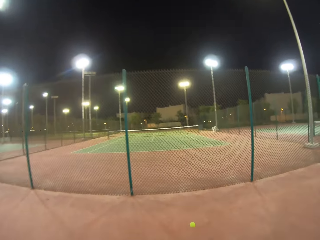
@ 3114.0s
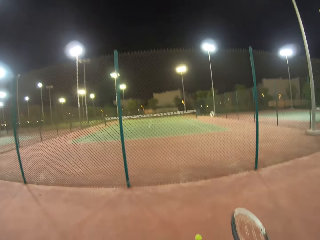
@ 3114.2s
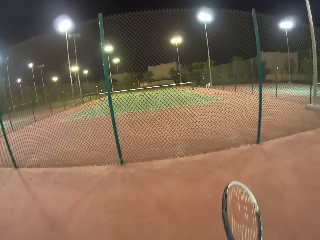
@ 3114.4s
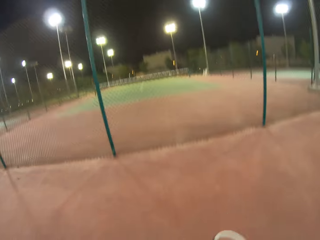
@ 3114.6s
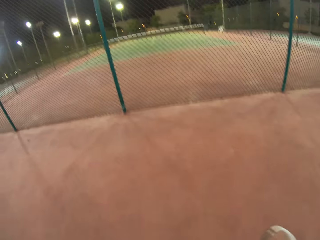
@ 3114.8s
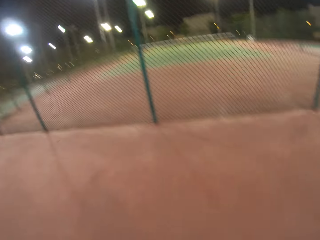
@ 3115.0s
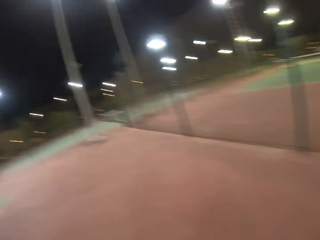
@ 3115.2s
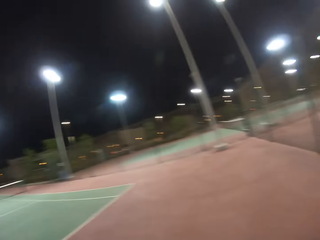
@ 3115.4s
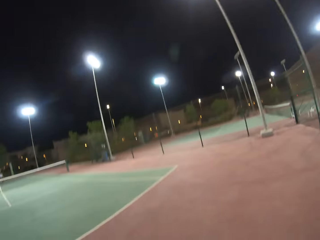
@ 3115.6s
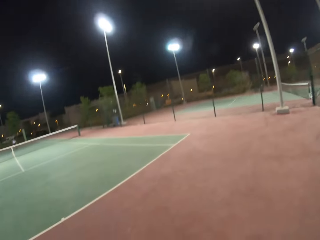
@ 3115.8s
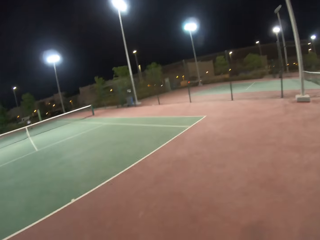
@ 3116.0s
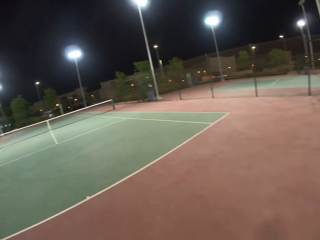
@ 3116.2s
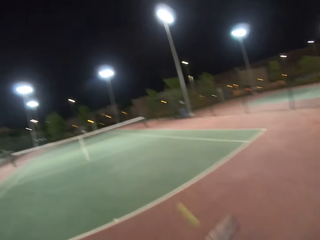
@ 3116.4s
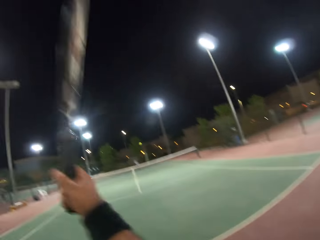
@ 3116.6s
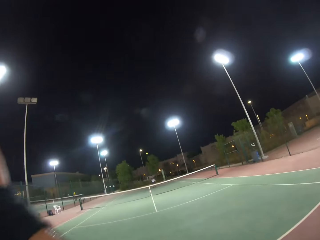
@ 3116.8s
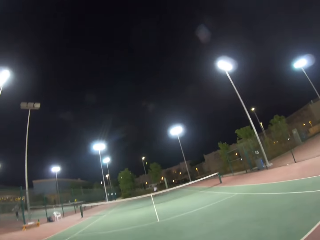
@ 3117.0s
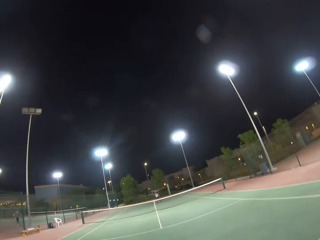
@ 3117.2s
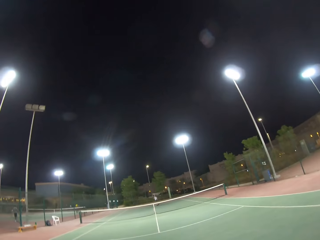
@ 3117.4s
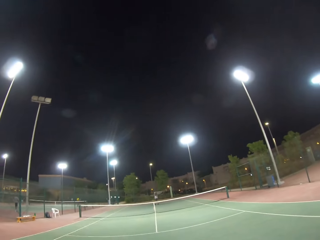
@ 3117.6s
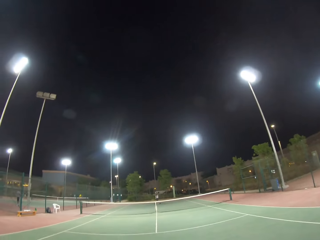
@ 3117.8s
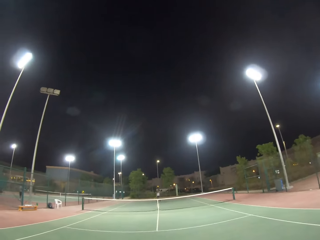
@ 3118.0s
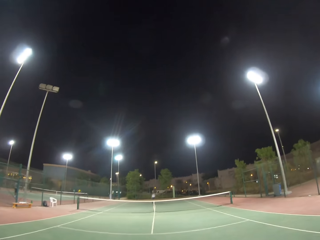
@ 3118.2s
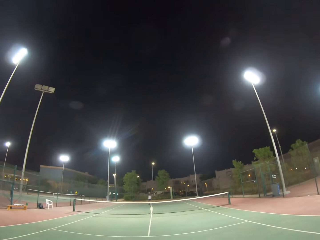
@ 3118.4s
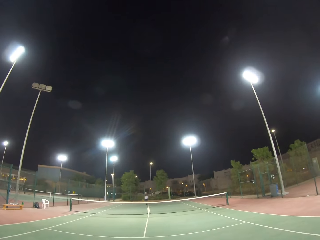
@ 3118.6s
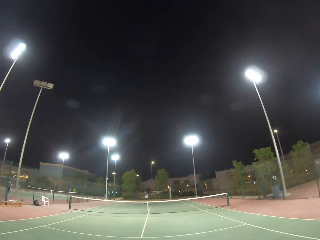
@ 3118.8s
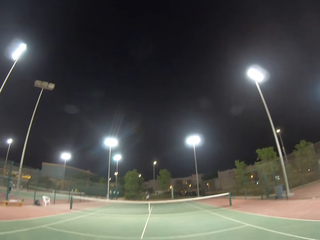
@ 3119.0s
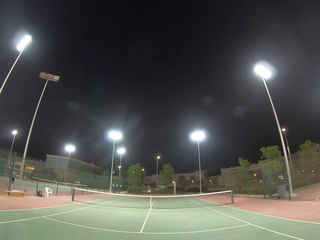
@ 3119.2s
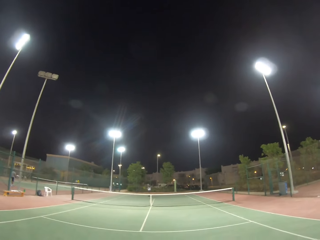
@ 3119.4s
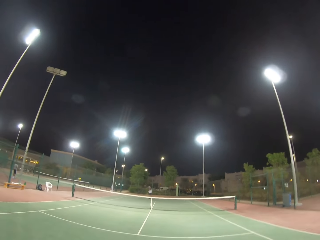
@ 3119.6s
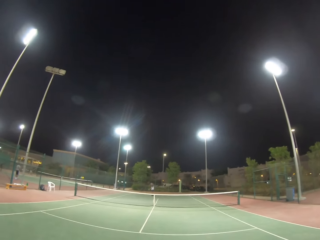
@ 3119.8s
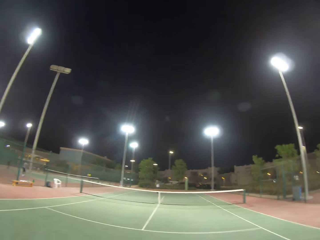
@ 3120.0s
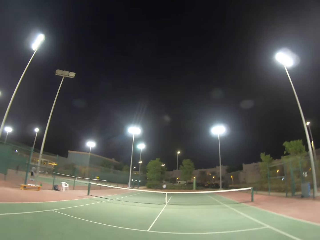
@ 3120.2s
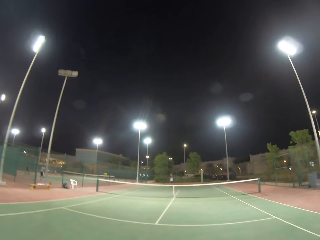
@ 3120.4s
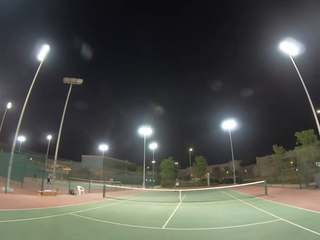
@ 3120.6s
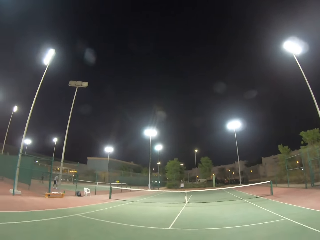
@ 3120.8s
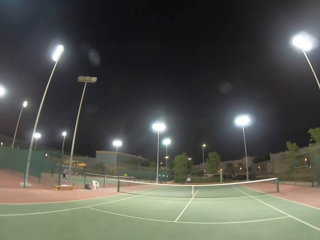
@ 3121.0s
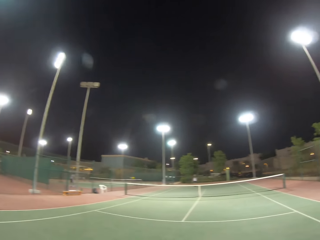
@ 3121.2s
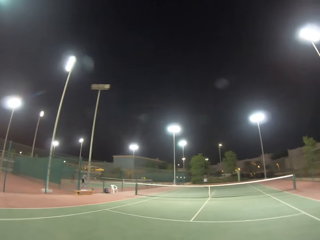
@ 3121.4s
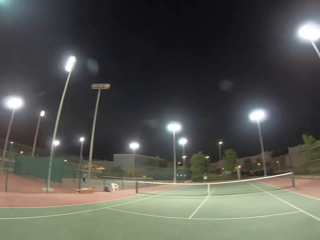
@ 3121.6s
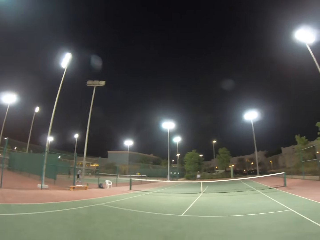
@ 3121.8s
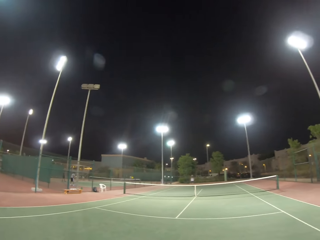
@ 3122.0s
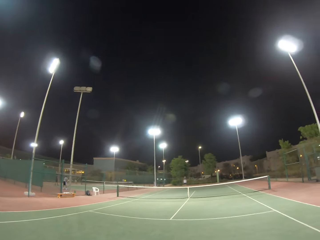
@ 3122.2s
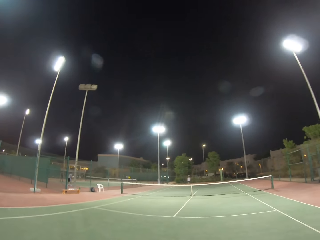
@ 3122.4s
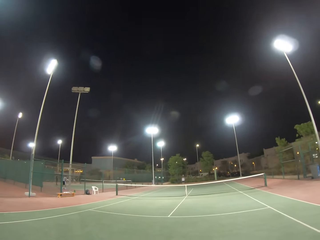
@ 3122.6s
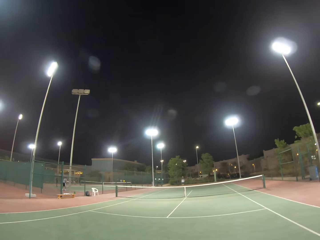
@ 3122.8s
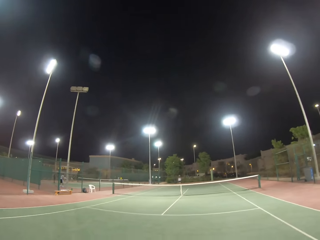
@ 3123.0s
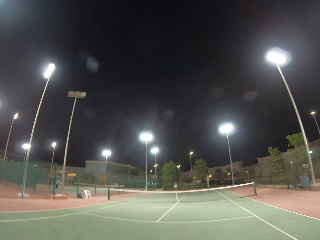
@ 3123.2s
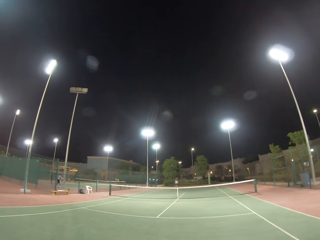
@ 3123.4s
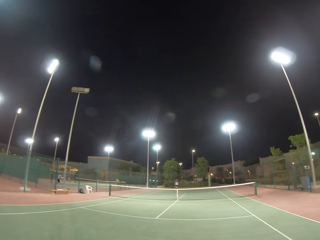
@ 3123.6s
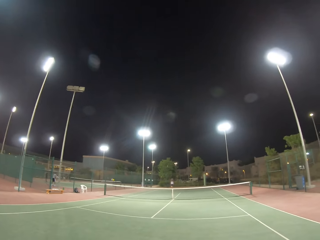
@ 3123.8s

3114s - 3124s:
The camera wearer hits the ball with the racket.

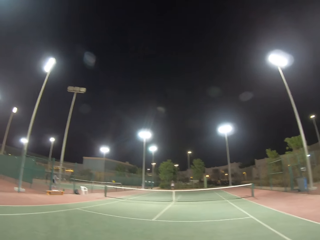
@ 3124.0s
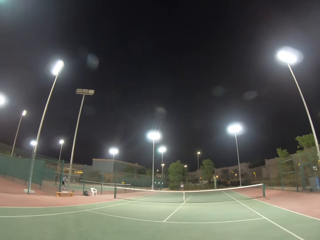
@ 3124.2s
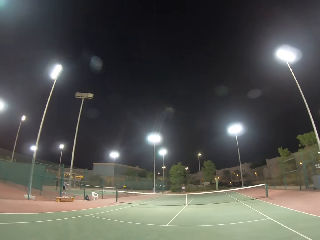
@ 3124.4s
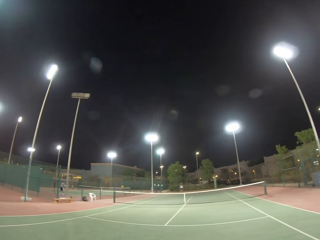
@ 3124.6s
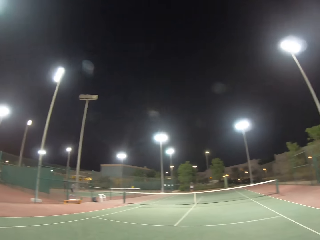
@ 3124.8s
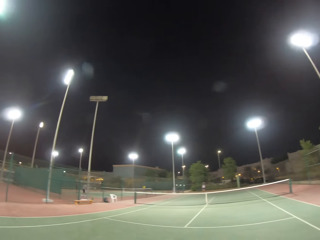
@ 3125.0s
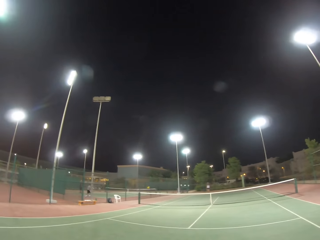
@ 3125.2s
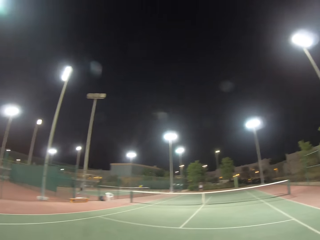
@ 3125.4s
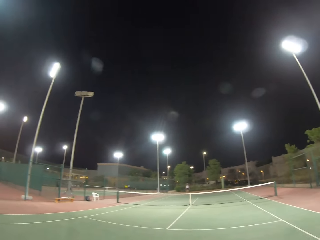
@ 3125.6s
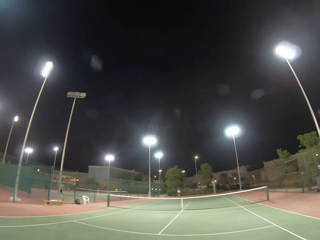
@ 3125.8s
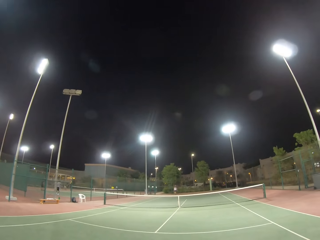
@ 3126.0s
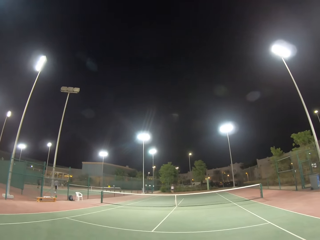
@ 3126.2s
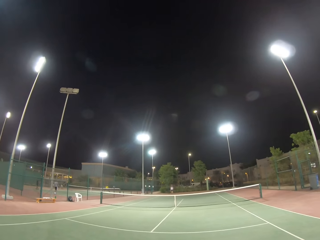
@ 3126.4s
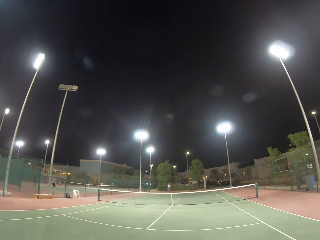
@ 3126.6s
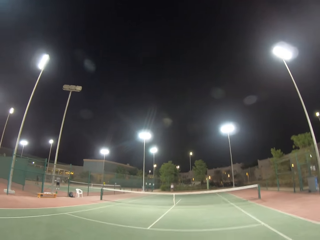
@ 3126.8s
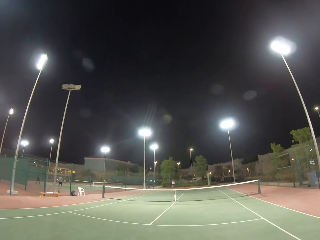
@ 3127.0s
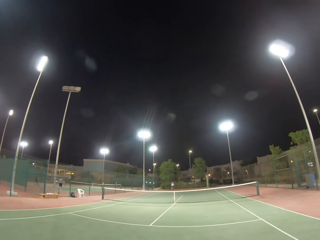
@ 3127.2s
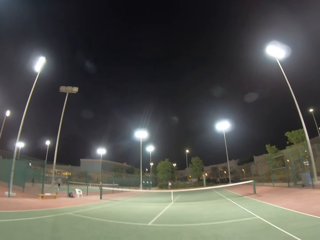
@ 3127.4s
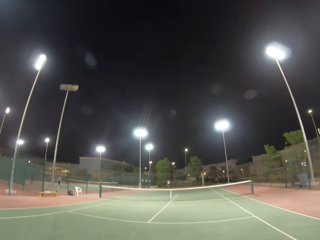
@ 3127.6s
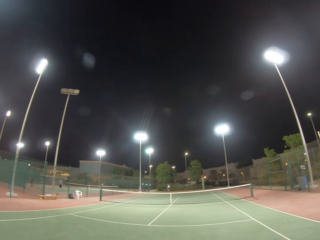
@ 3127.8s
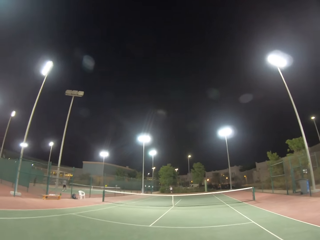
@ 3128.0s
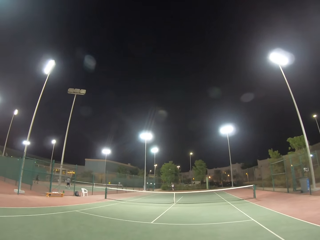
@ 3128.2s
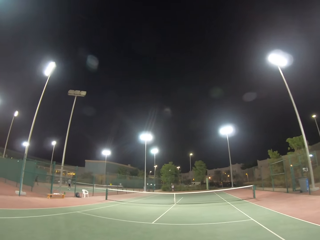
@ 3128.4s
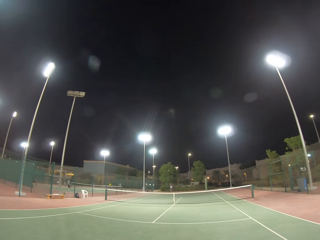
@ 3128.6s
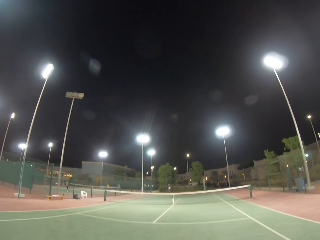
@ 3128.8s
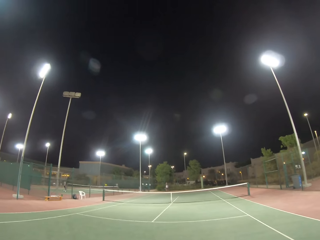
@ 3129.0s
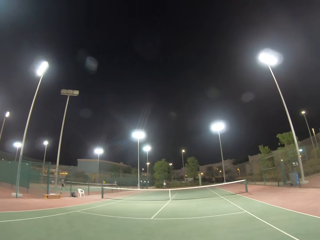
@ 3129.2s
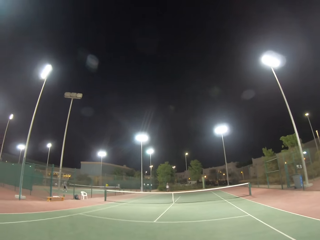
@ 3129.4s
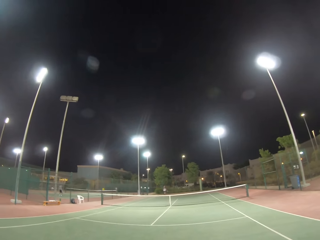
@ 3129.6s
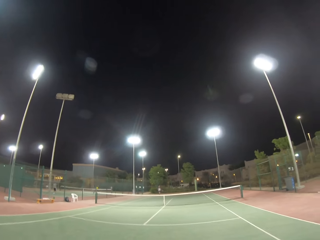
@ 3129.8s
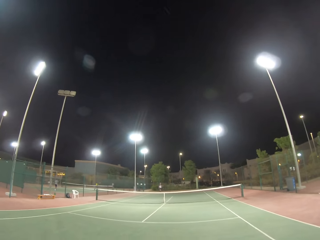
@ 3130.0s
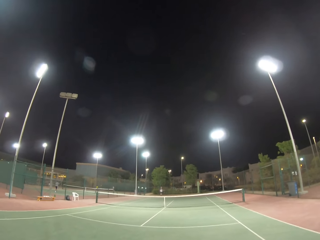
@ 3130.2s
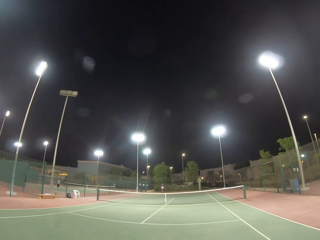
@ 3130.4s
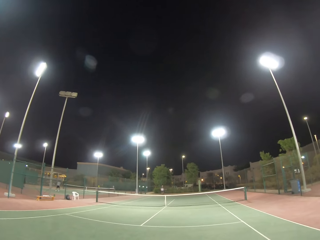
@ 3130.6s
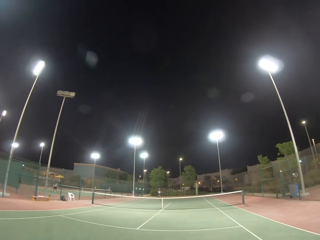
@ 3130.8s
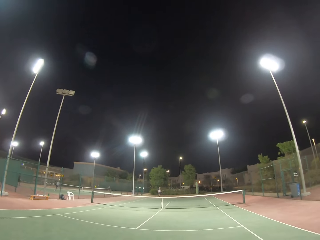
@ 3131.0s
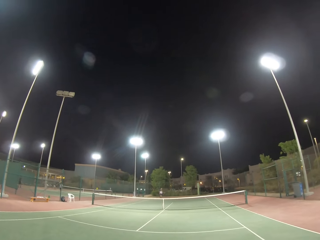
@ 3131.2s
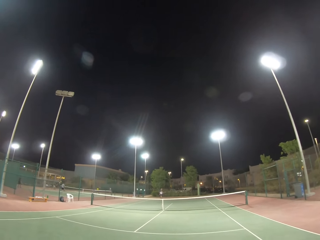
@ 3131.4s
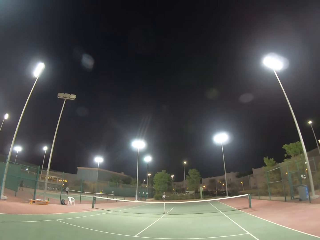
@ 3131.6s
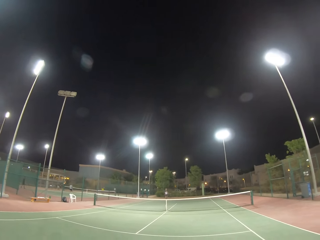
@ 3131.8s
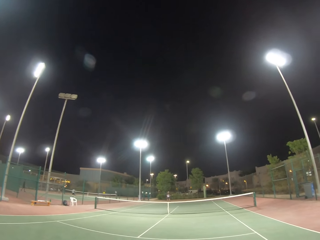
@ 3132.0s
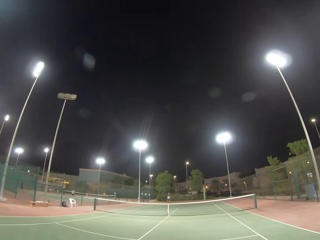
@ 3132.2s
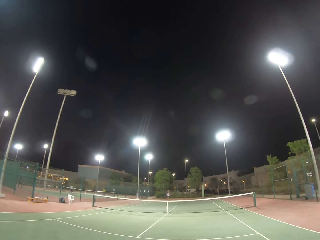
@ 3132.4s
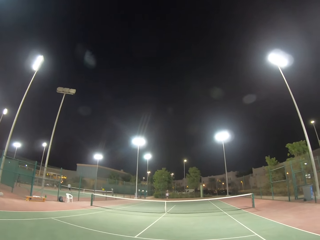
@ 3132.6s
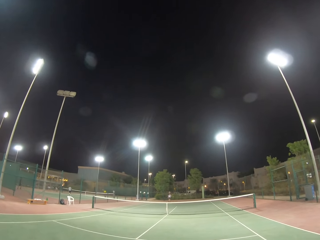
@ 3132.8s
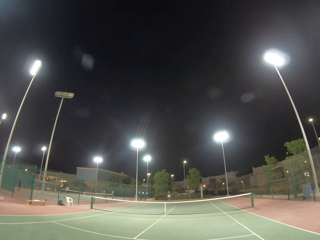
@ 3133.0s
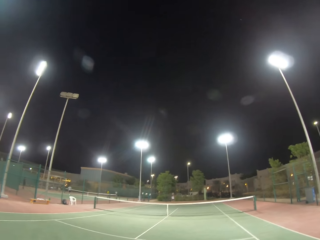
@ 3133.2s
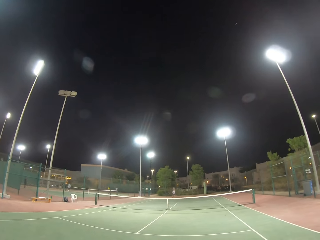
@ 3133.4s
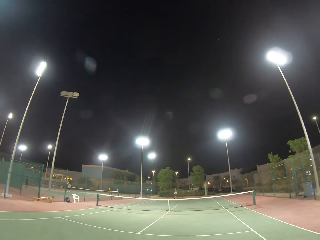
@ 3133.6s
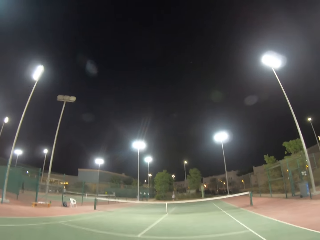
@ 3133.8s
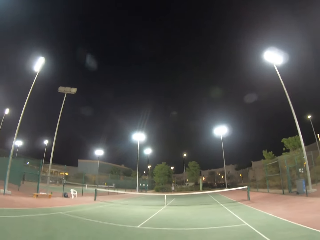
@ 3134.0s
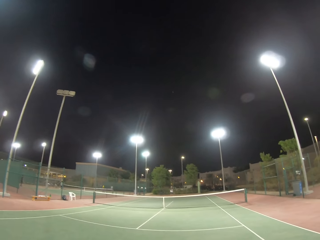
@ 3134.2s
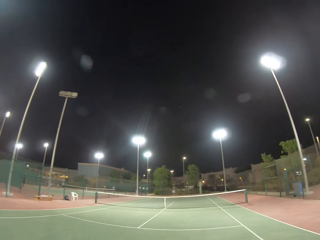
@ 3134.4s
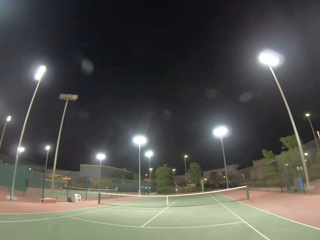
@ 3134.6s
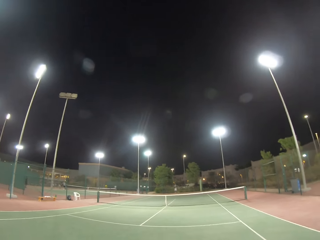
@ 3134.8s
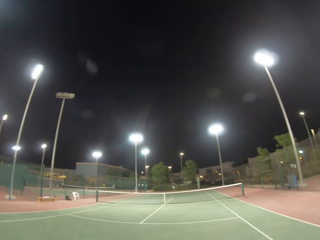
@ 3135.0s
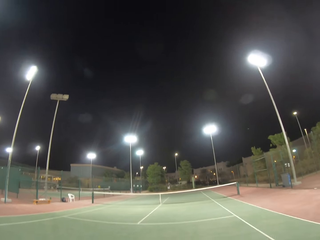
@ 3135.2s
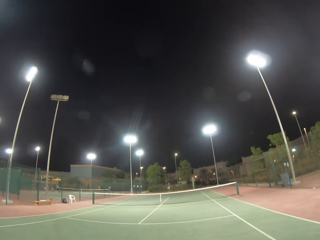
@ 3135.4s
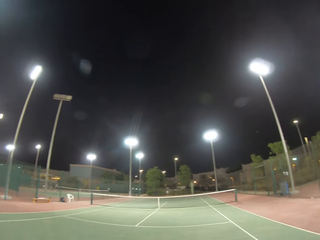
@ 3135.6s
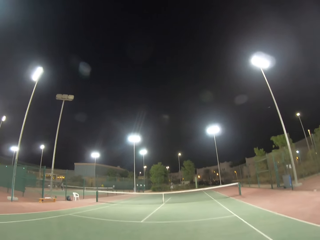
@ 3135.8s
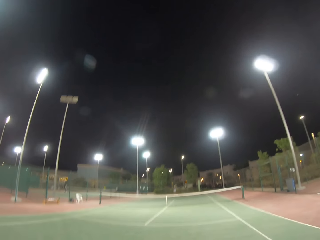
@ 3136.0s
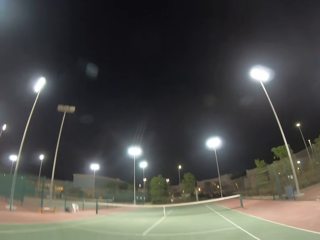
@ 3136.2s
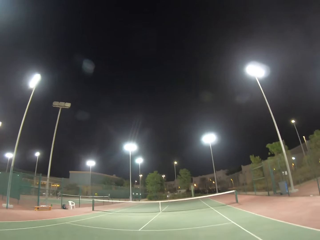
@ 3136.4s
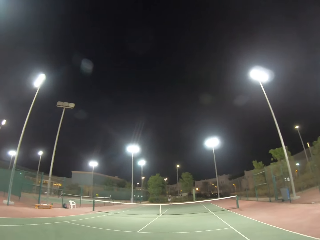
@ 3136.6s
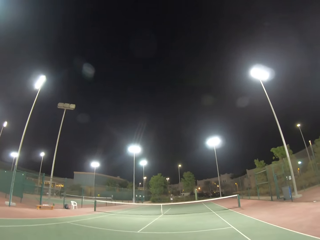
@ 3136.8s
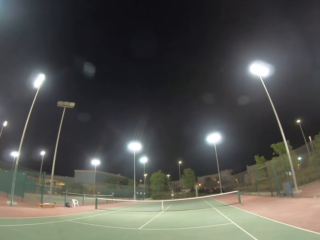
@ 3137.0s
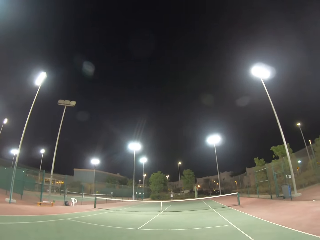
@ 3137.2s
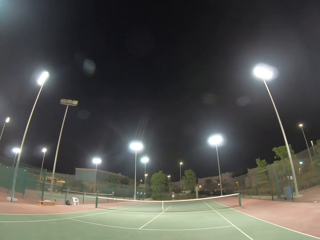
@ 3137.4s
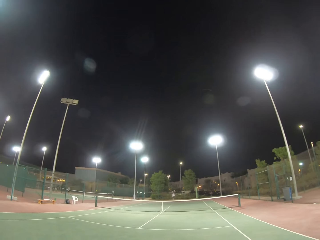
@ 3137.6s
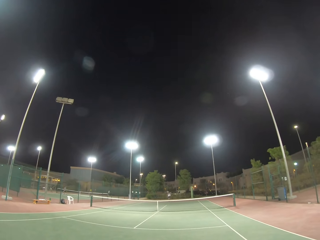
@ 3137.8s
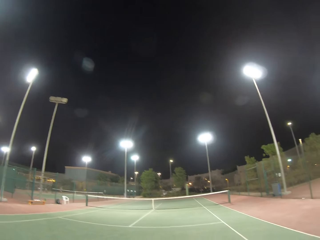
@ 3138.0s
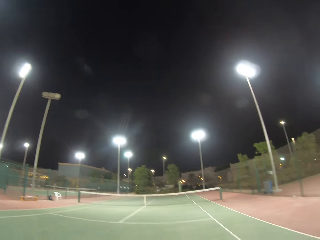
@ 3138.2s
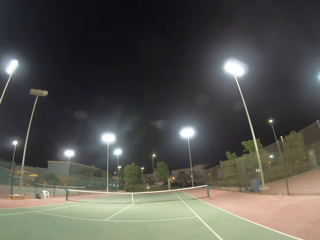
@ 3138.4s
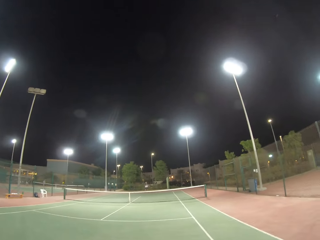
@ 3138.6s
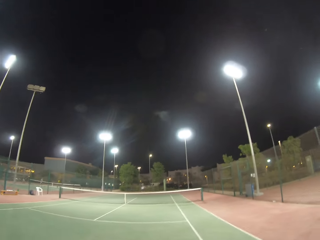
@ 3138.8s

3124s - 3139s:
The camera wearer stares at the field.
